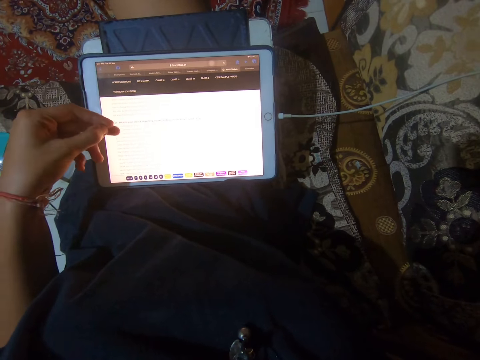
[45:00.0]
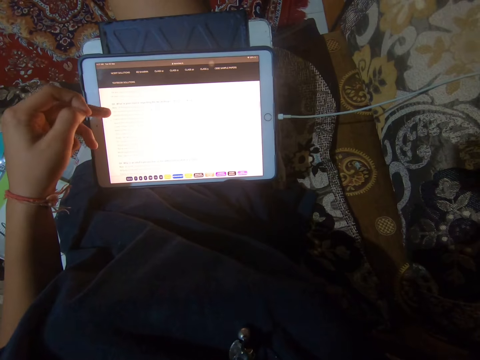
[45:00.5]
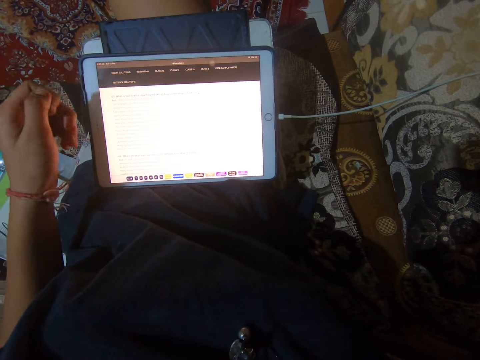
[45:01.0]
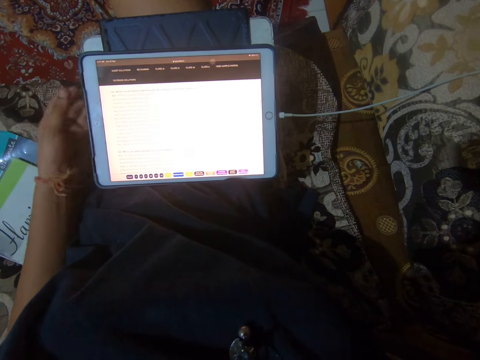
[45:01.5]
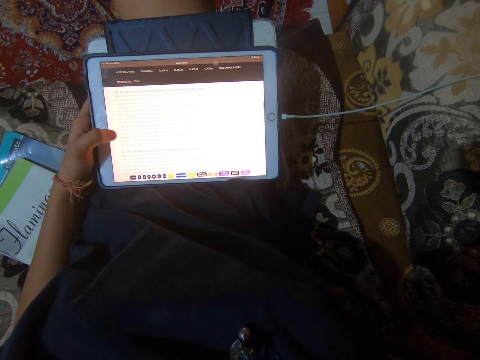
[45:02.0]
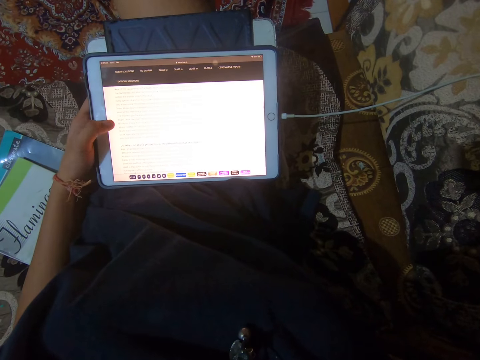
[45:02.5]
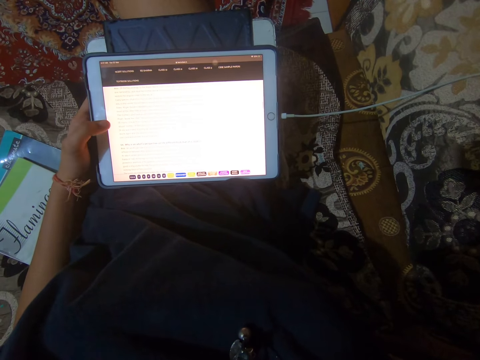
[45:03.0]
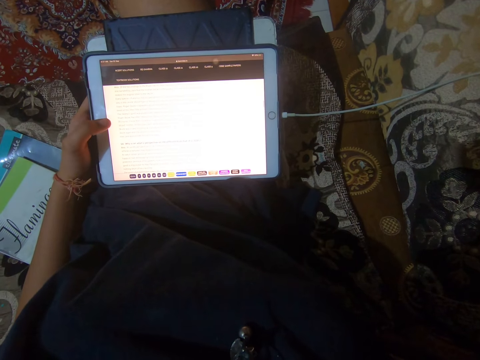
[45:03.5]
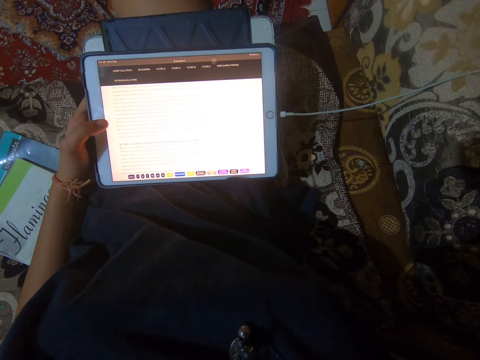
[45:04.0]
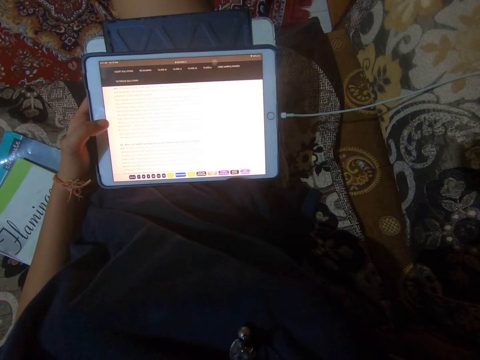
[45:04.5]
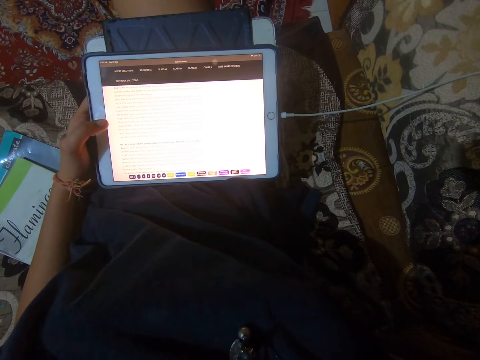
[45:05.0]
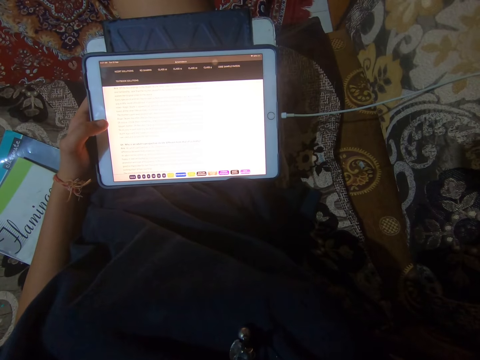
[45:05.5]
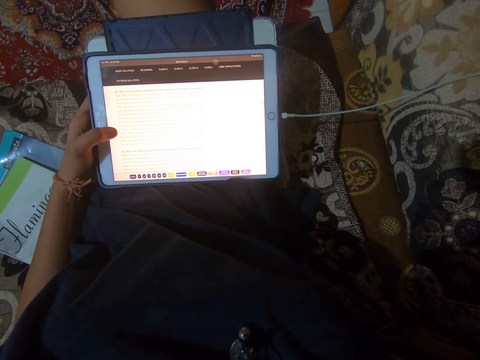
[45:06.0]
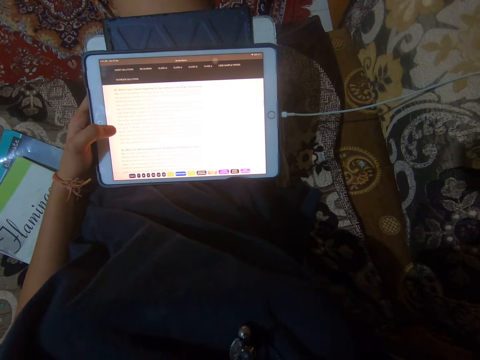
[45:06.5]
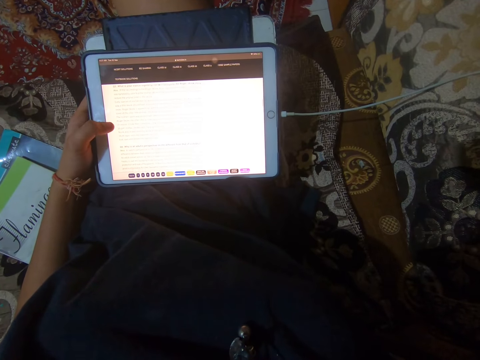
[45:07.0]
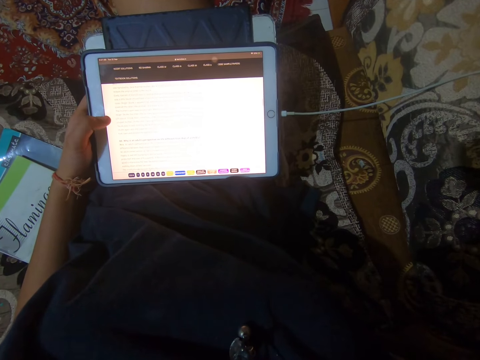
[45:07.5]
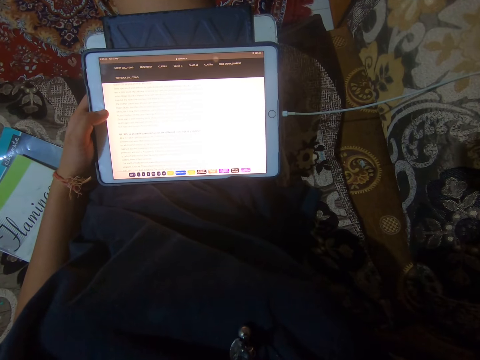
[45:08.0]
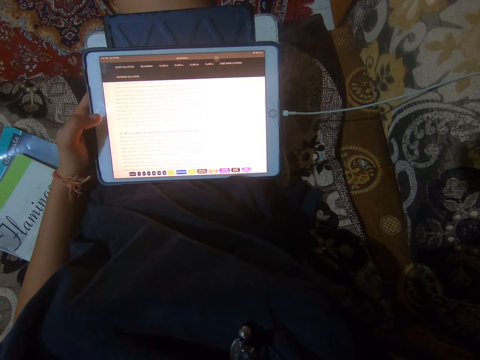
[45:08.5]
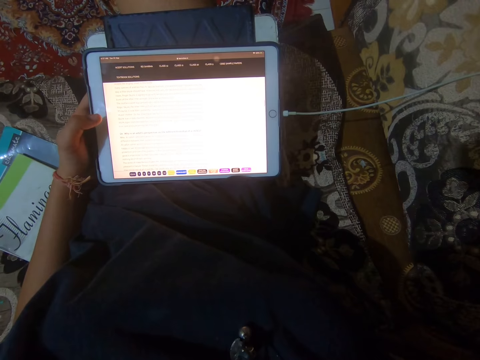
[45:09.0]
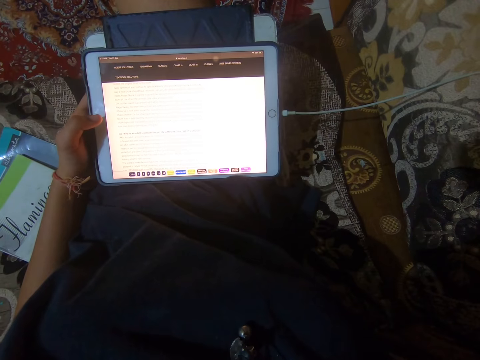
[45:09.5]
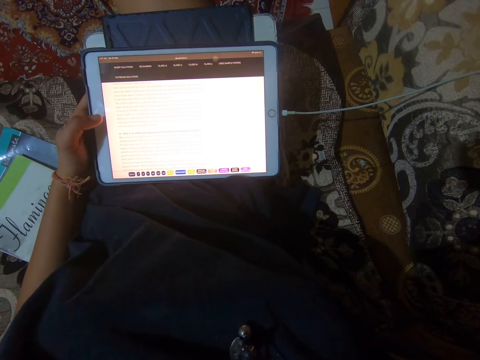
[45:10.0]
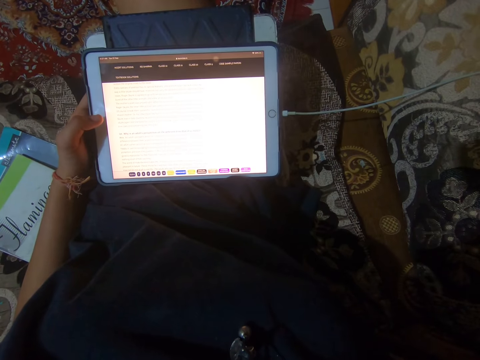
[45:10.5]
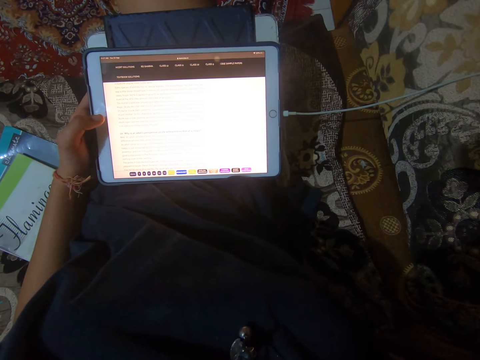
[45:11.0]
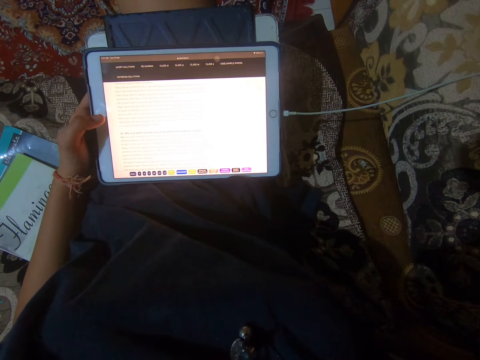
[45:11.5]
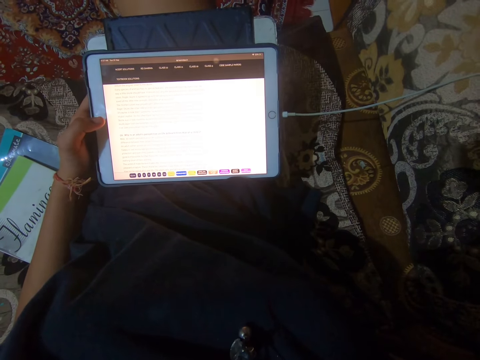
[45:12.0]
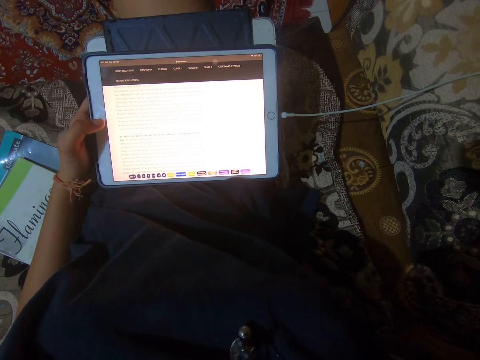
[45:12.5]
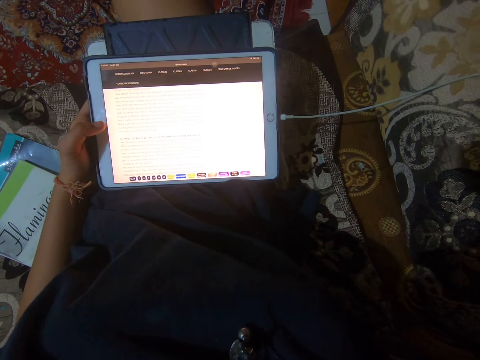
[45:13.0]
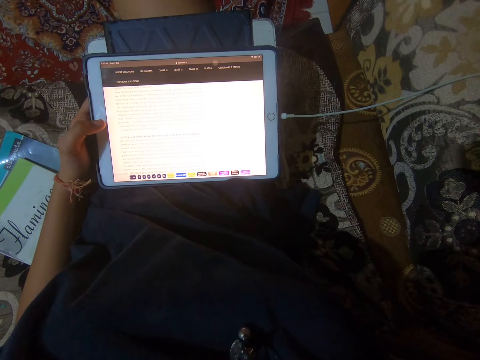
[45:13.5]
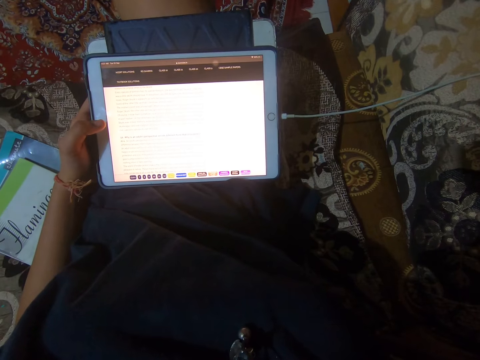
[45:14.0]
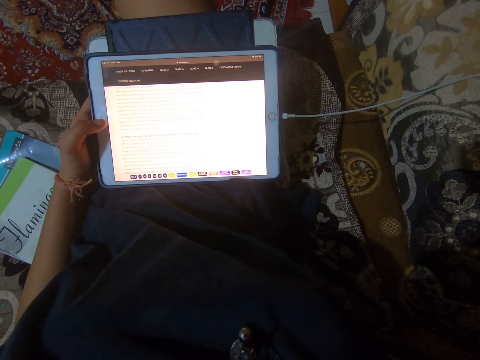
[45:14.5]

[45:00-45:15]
The camera wearer scrolls through the iPad with her left thumb. She looks at the tablet. She dials the tablet. She looks at the tablet.

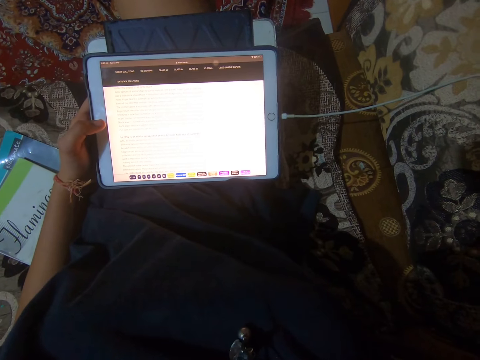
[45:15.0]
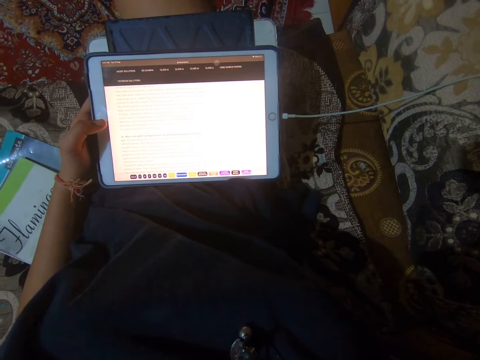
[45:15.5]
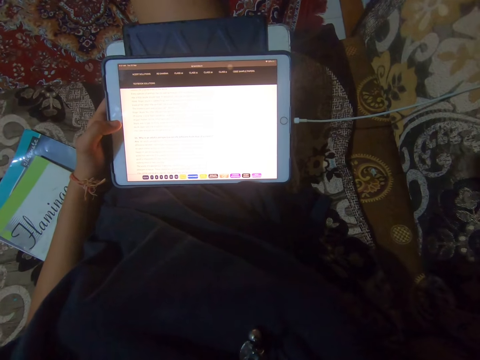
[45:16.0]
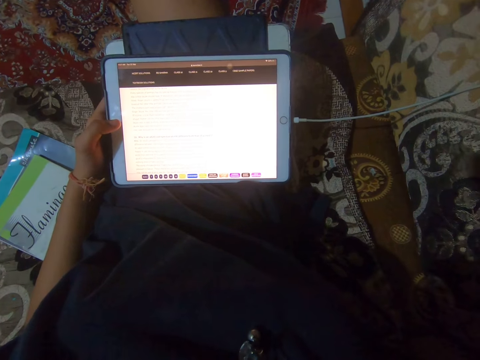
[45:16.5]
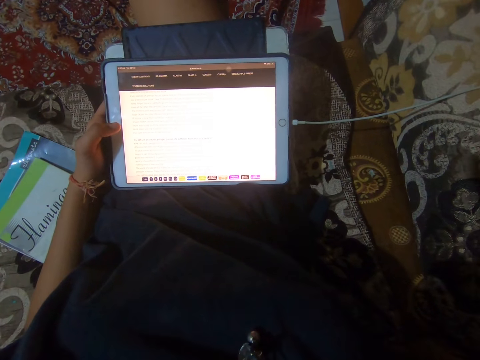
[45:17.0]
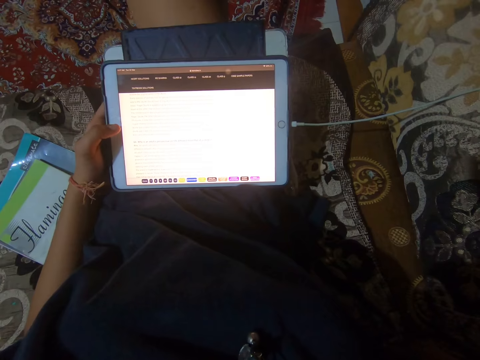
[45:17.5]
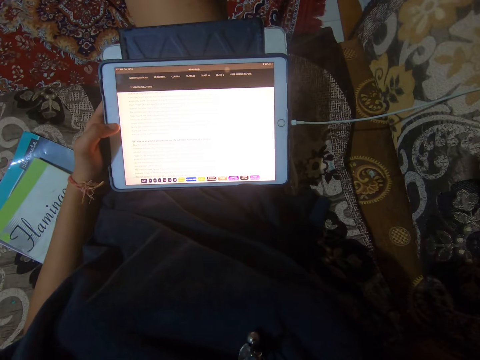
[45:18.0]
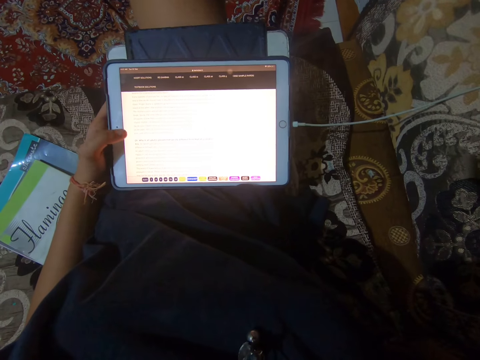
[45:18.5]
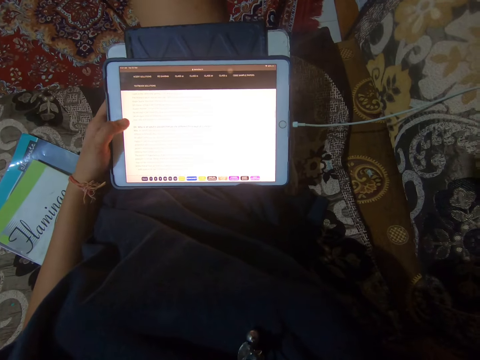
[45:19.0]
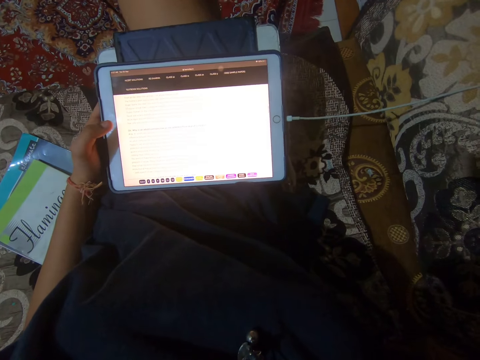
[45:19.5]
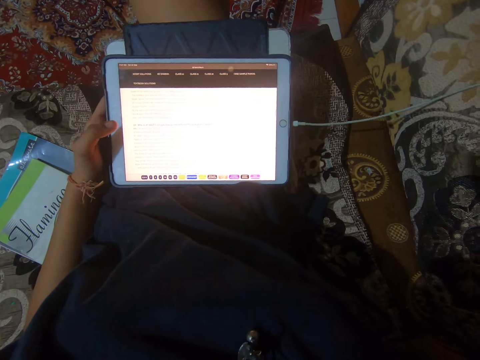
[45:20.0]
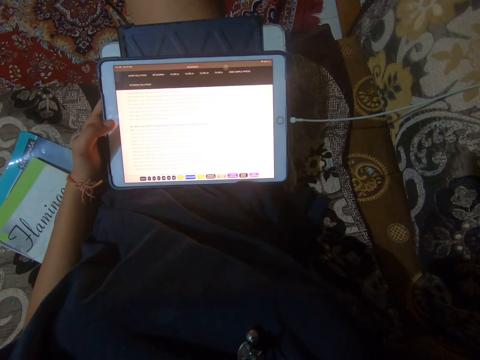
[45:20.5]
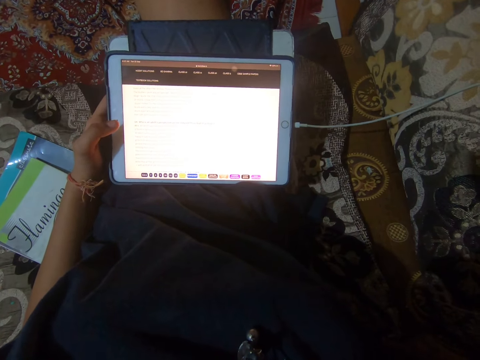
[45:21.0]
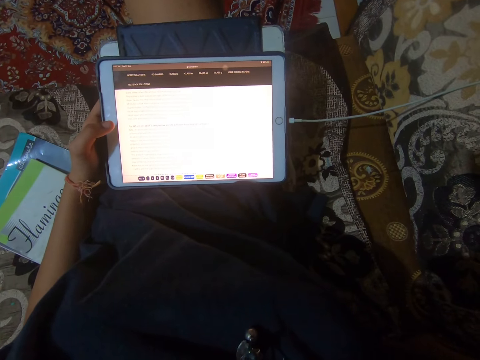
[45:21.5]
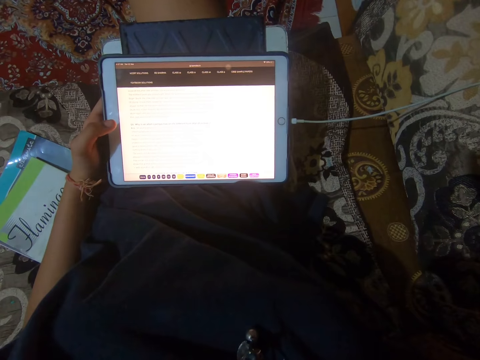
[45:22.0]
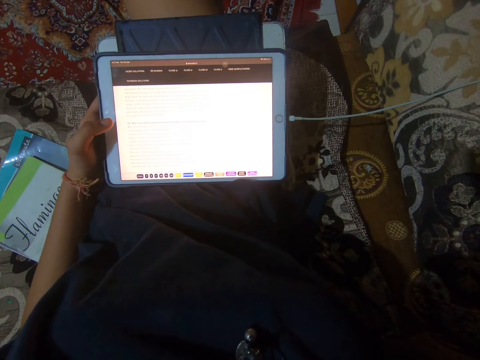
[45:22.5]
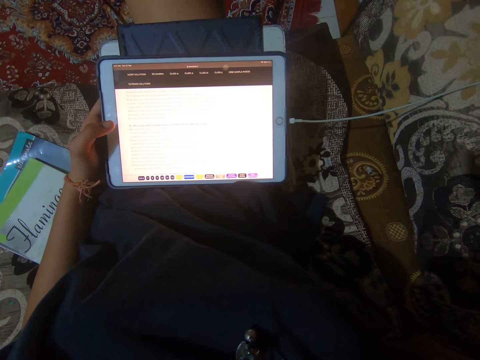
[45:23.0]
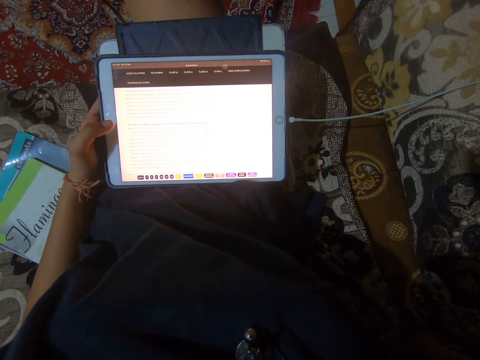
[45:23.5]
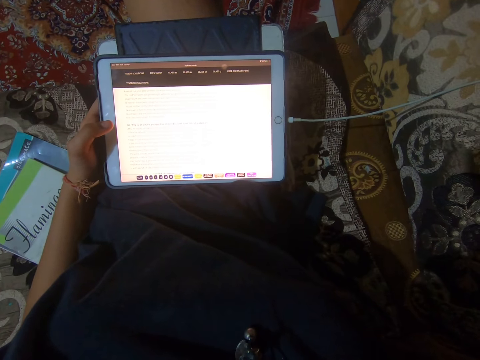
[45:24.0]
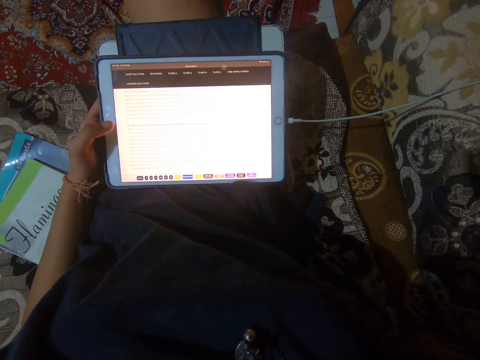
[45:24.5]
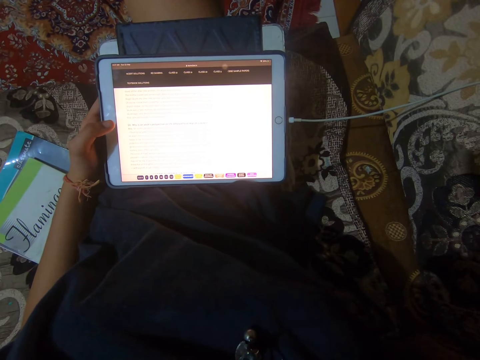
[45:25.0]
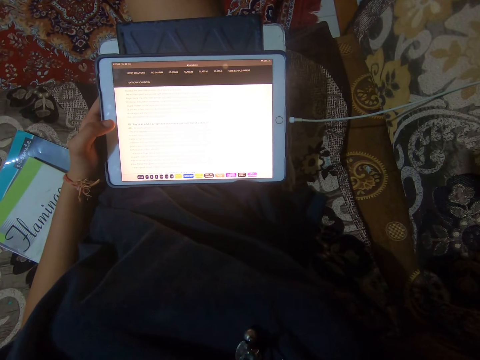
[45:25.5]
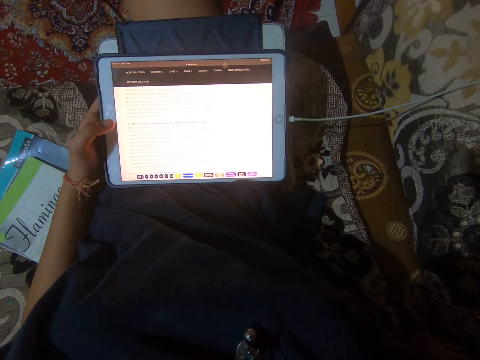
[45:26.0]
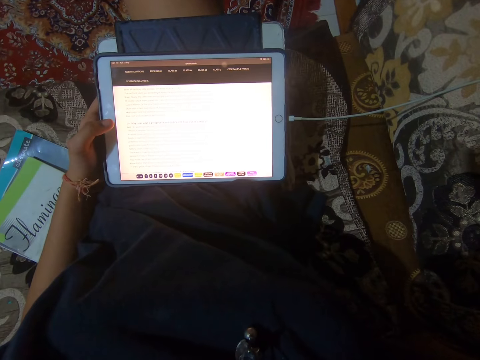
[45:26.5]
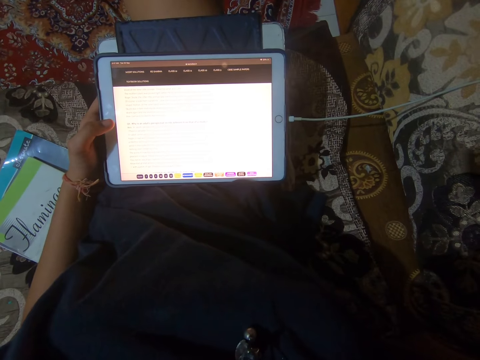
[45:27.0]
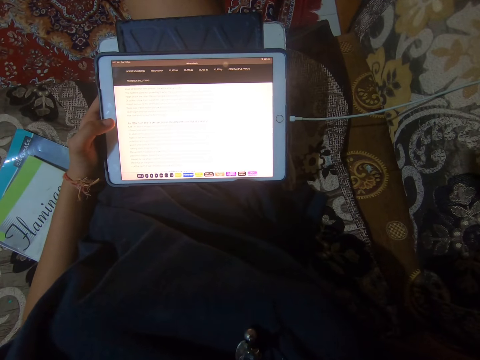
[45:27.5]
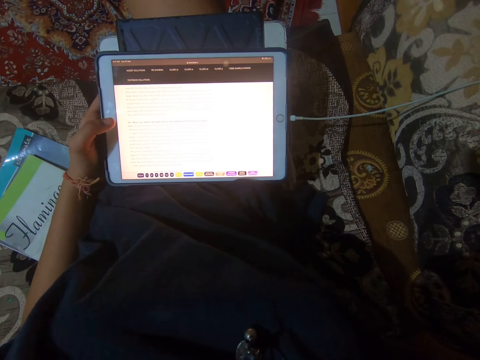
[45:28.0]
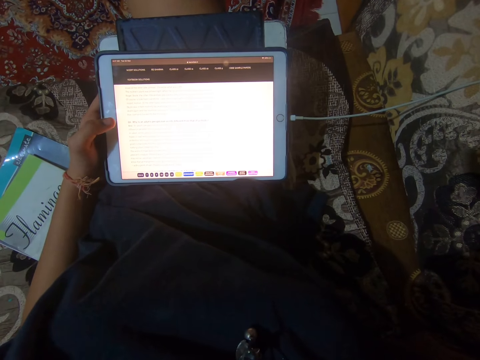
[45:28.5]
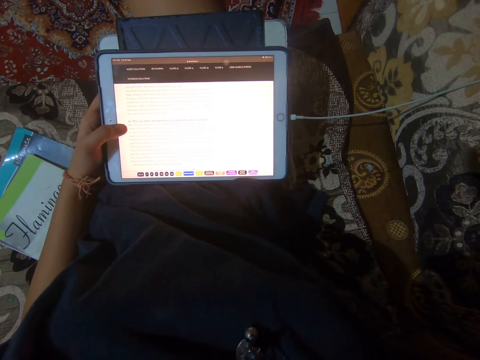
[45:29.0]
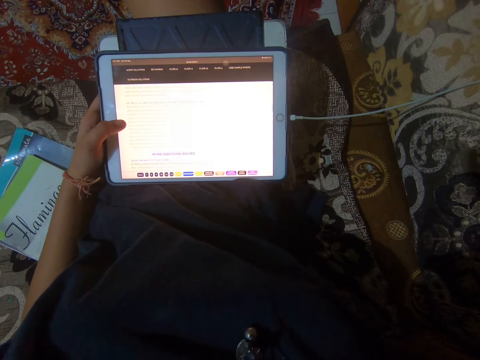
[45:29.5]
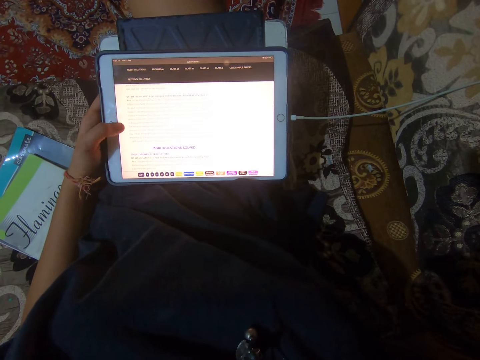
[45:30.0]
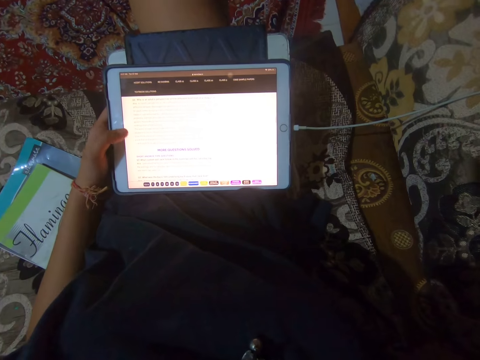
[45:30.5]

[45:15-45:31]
The camera wearer scrolls through the iPad screen with her left thumb.
